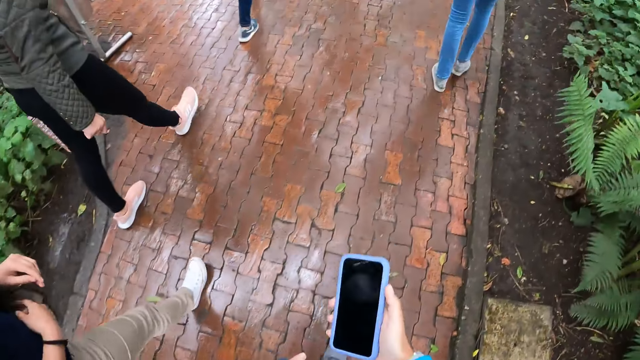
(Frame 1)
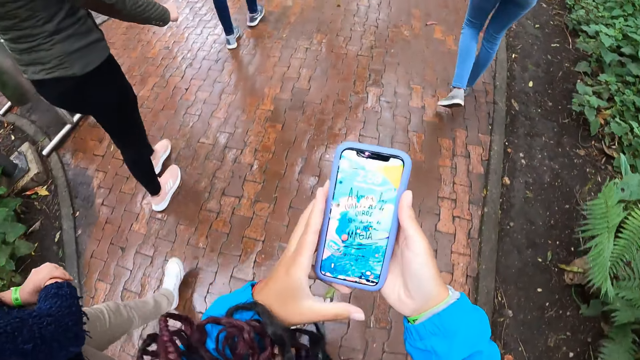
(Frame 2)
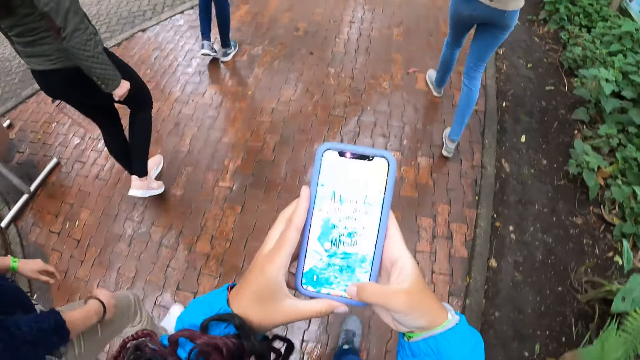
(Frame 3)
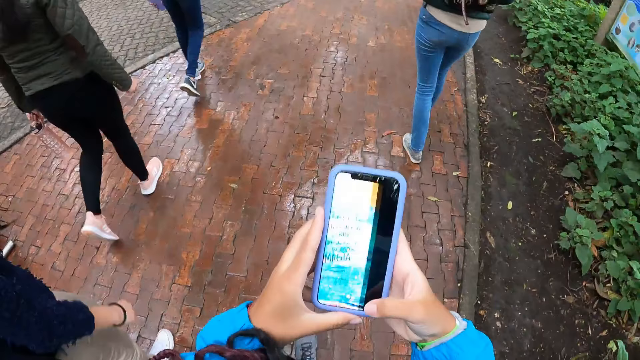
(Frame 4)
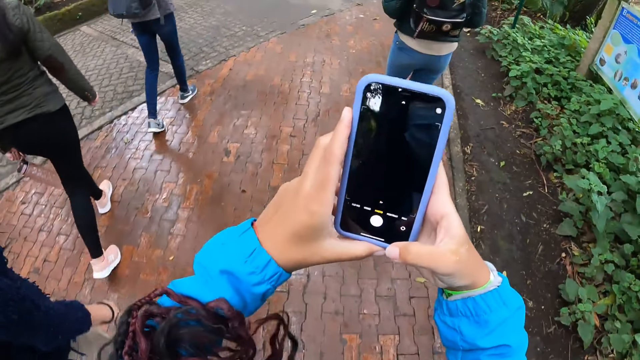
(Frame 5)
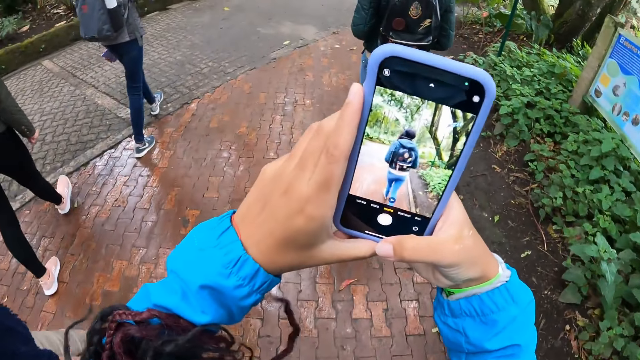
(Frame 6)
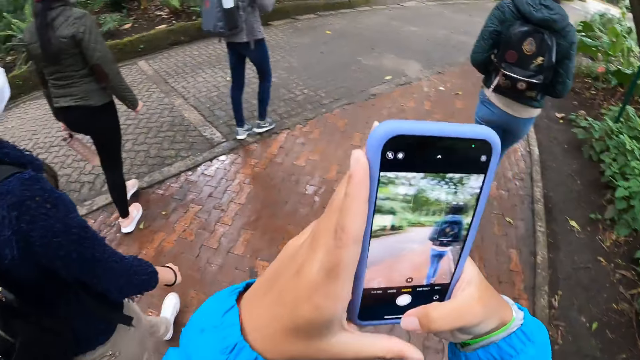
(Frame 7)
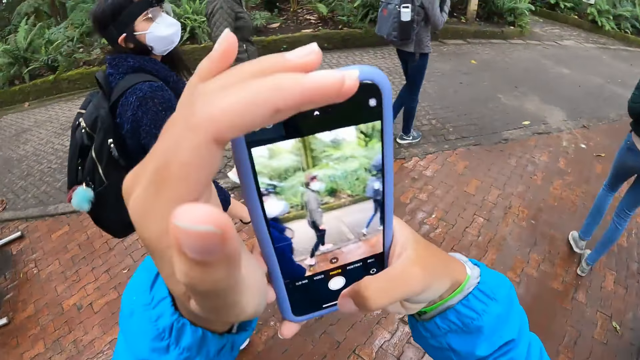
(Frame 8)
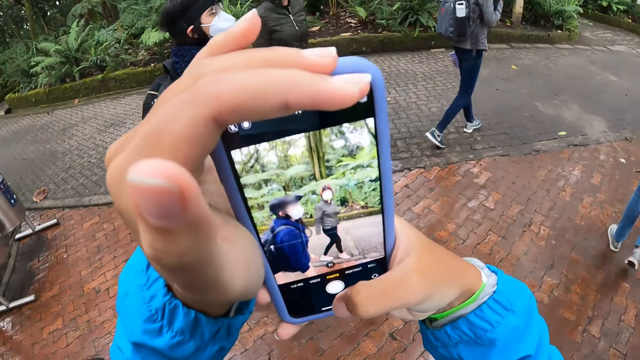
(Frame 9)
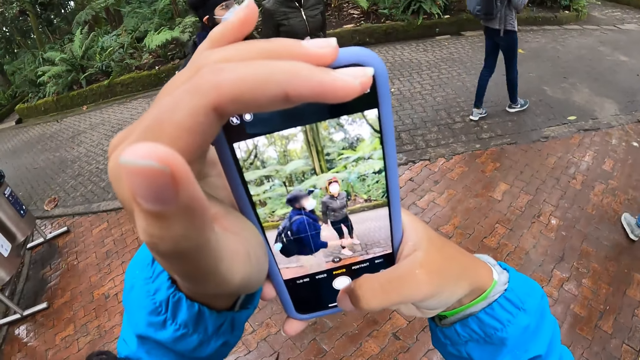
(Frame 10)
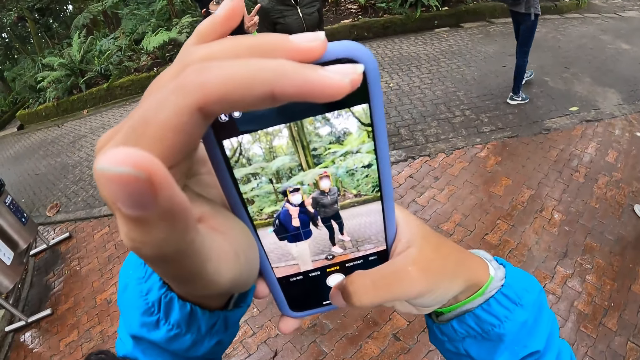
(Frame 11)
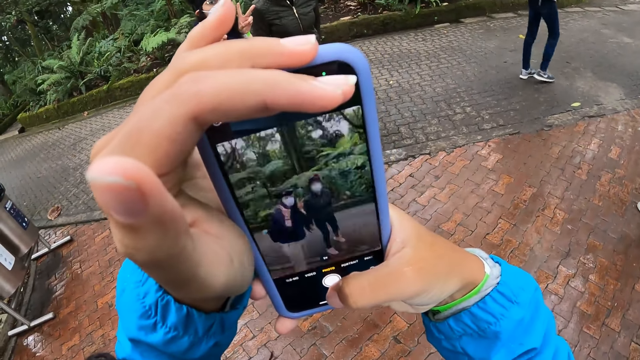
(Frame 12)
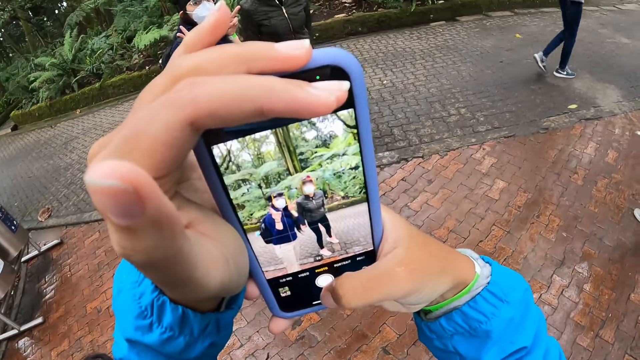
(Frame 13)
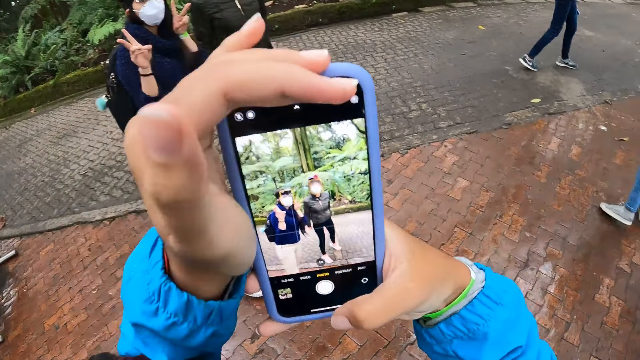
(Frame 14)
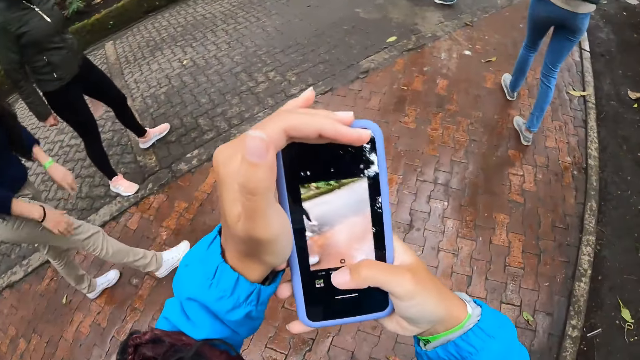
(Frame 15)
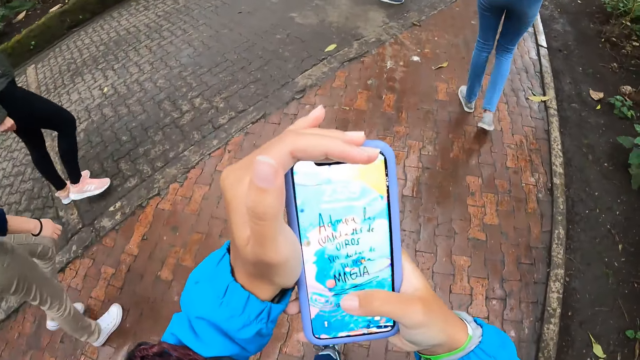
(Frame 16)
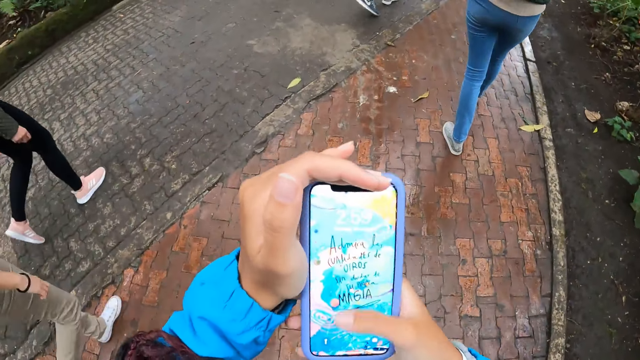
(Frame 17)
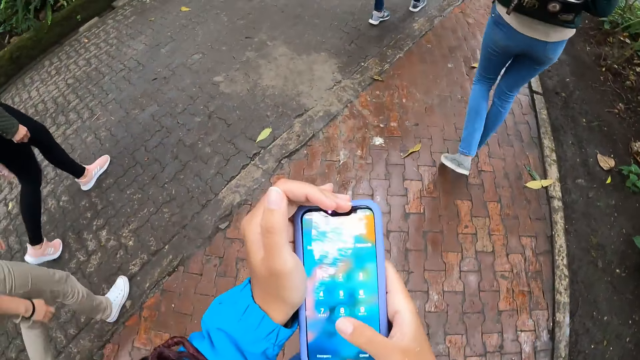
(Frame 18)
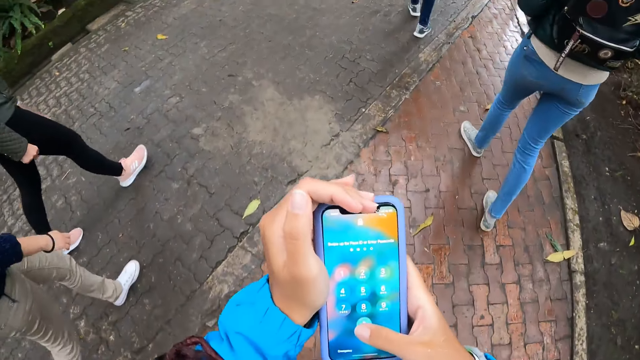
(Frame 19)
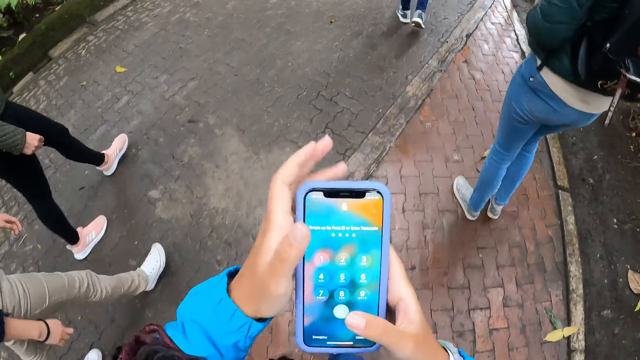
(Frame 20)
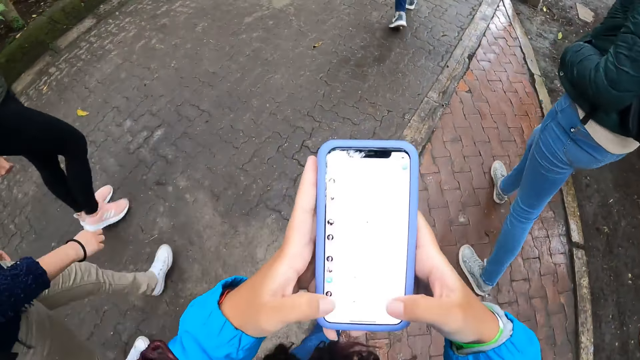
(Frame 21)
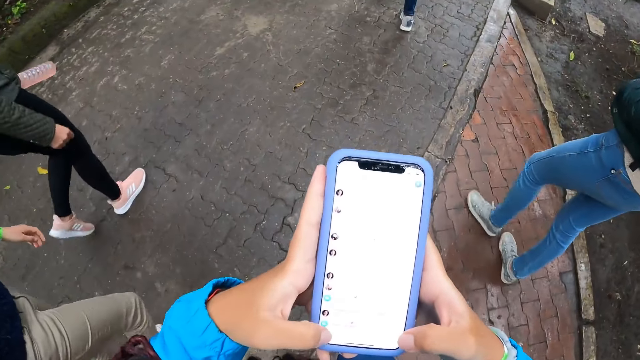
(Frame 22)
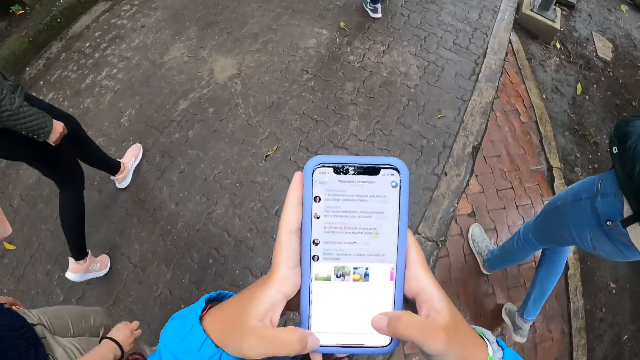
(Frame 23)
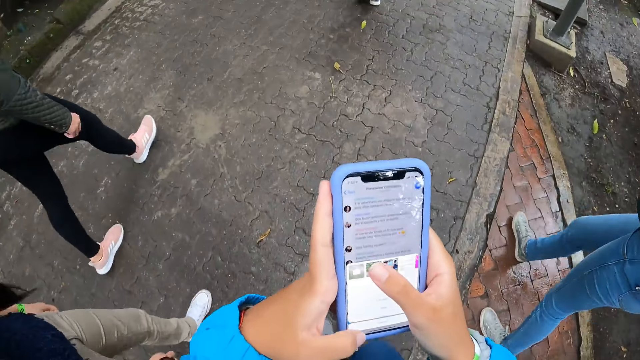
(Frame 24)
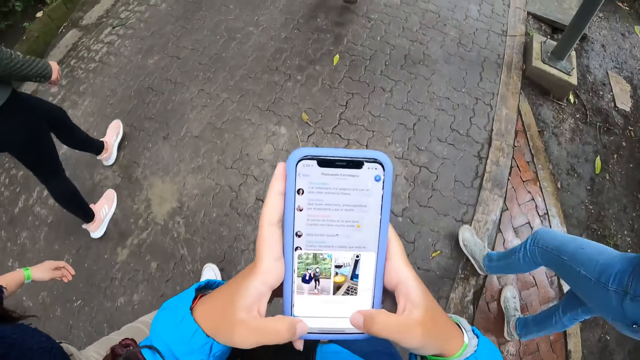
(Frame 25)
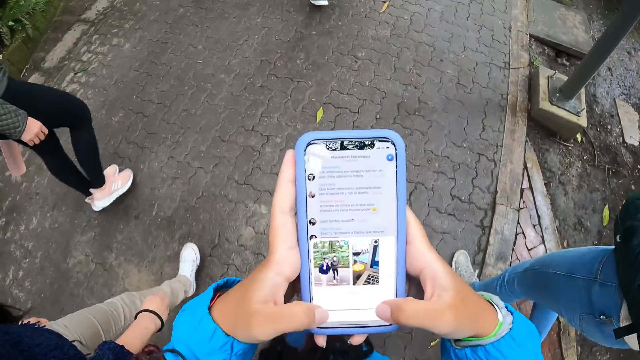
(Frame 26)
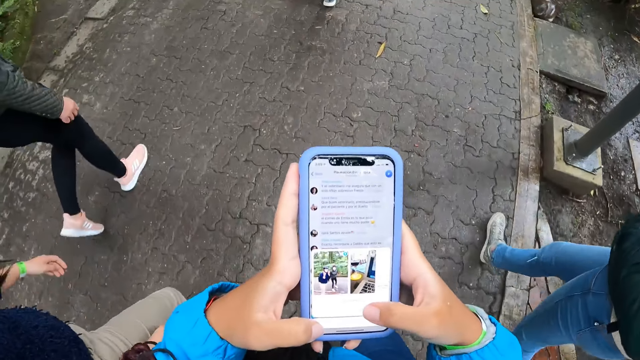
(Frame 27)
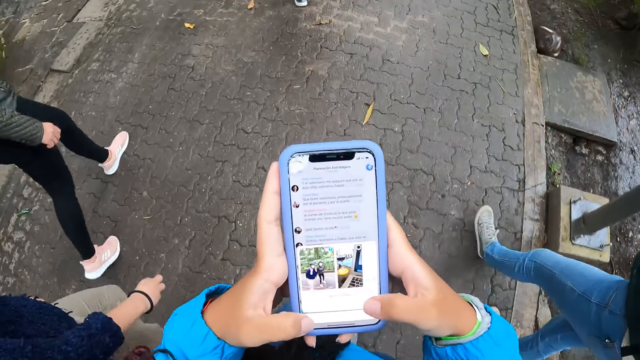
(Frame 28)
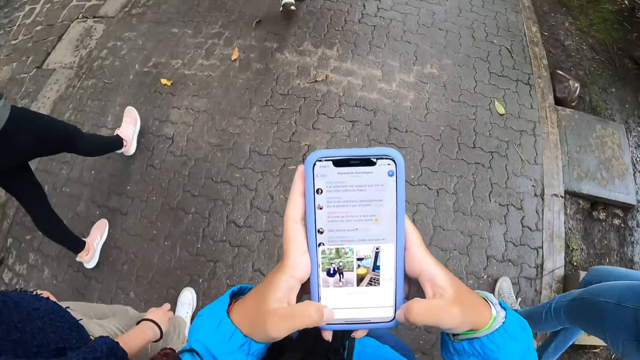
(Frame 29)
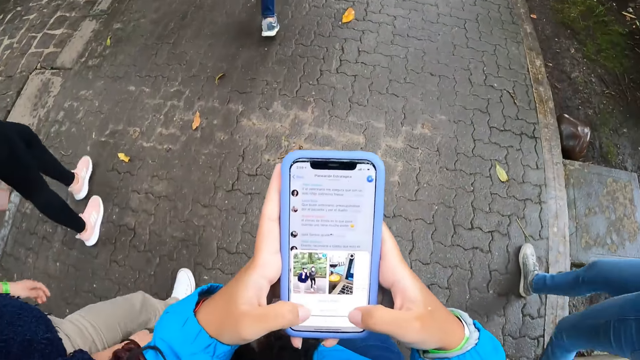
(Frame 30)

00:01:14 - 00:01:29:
The camera wearer holds a phone with both hands. He operates the phone with his right hand. He takes a picture of the woman and another woman with the phone. He operates the phone with his right hand. He unlocks the phone. He operates the phone with both his hands. He navigates through the phone.

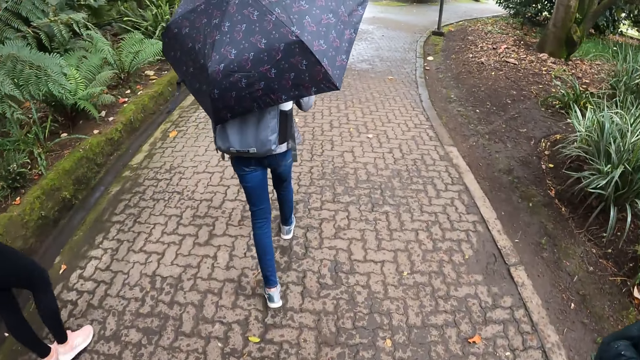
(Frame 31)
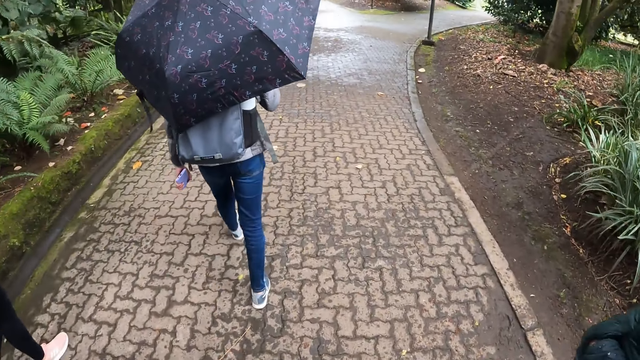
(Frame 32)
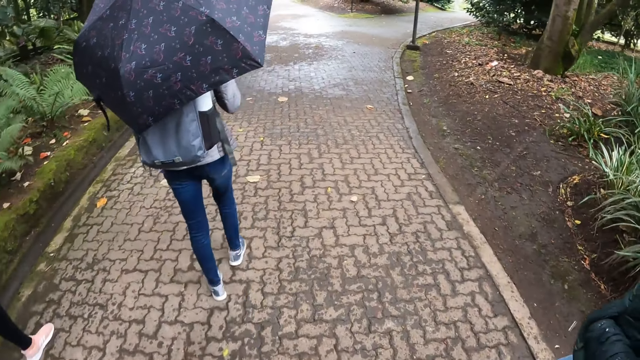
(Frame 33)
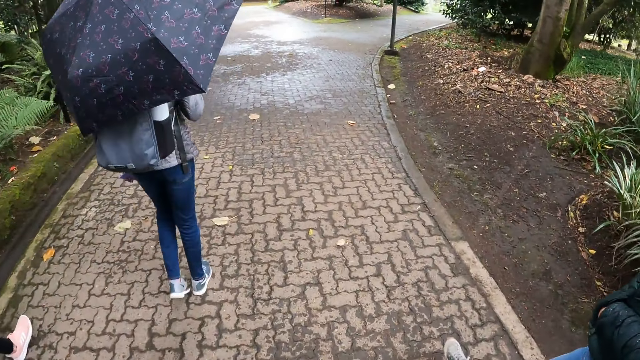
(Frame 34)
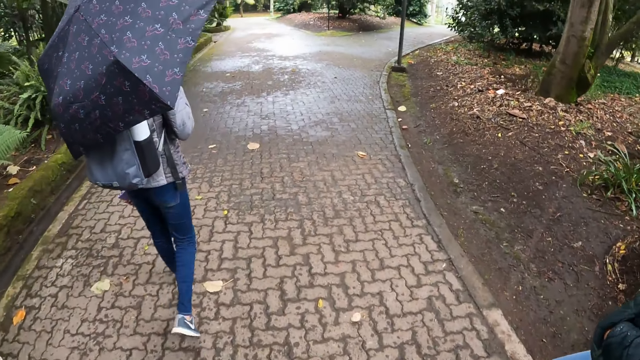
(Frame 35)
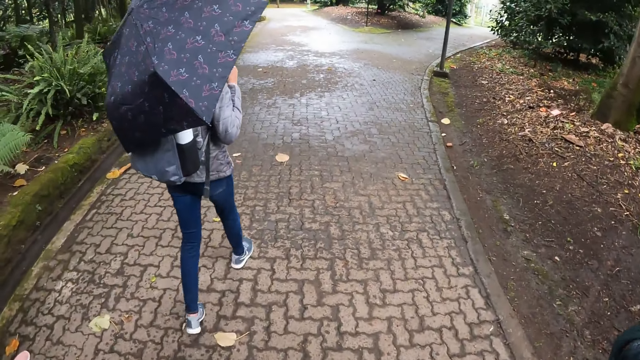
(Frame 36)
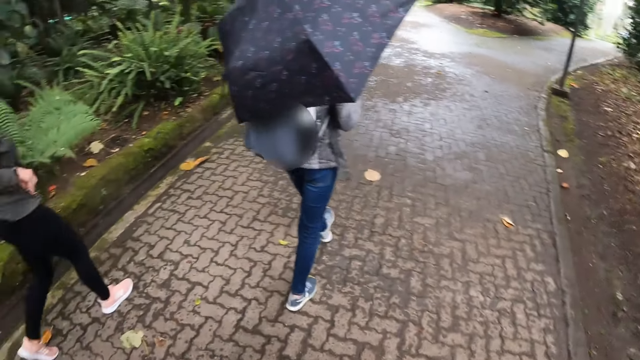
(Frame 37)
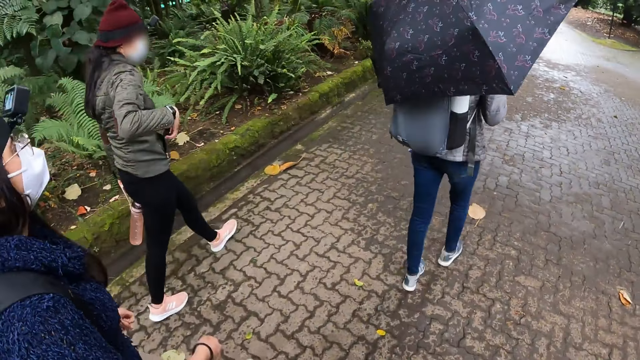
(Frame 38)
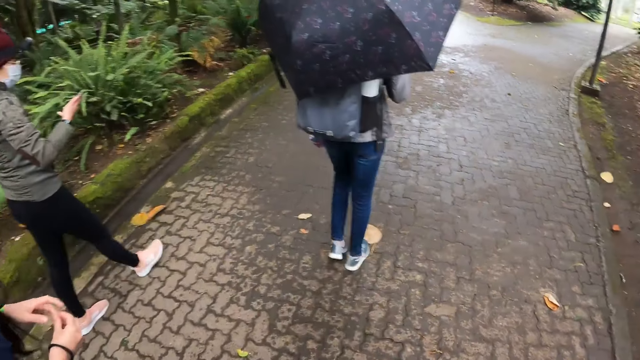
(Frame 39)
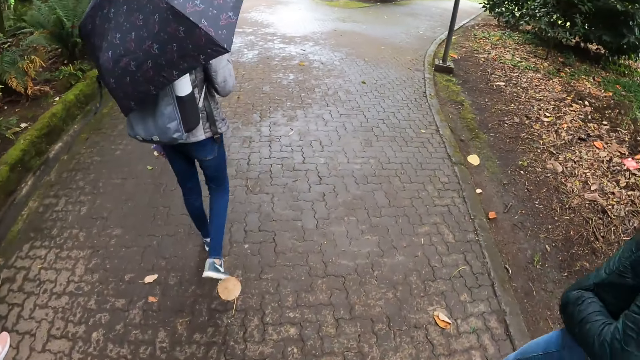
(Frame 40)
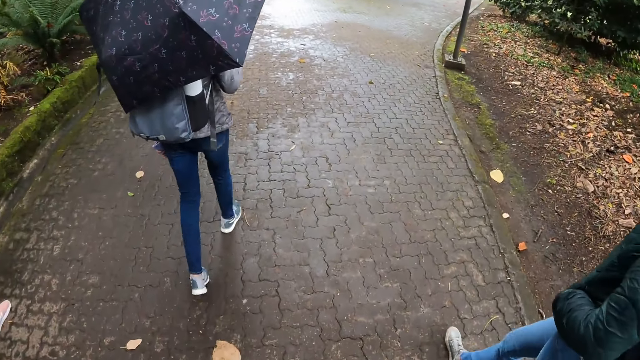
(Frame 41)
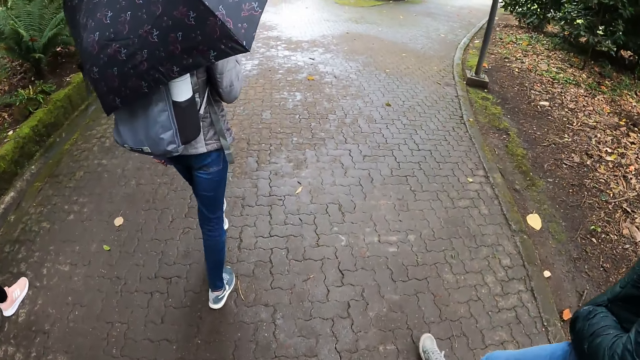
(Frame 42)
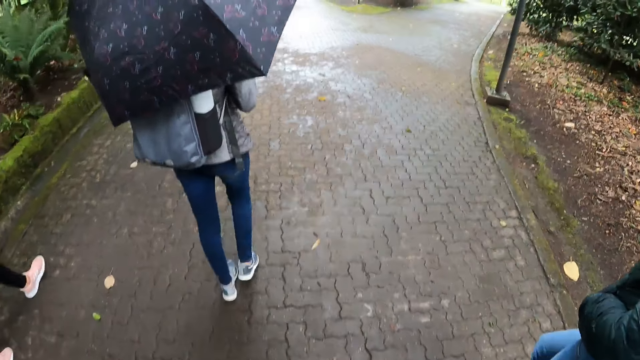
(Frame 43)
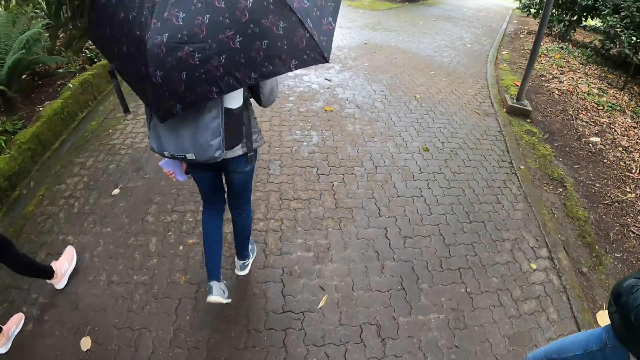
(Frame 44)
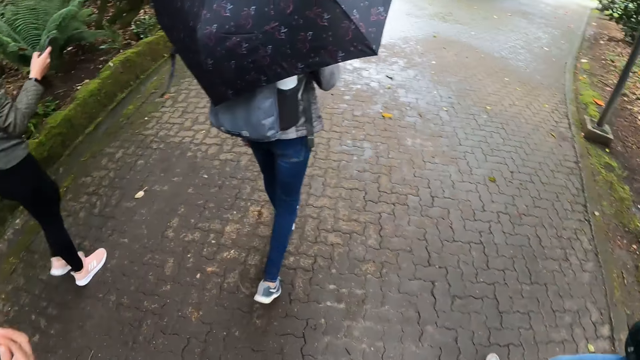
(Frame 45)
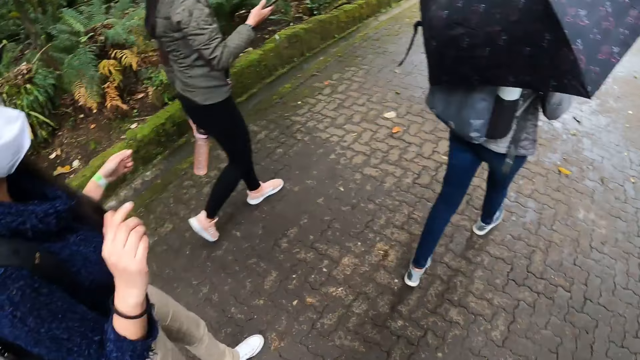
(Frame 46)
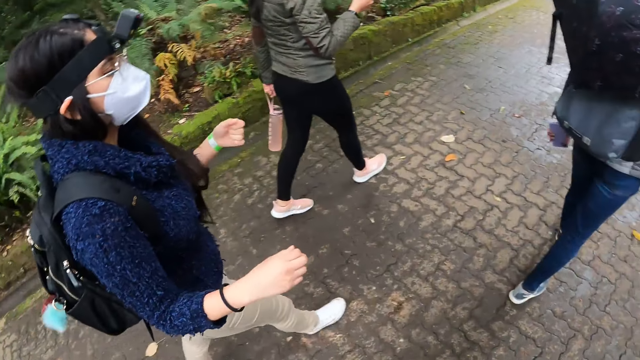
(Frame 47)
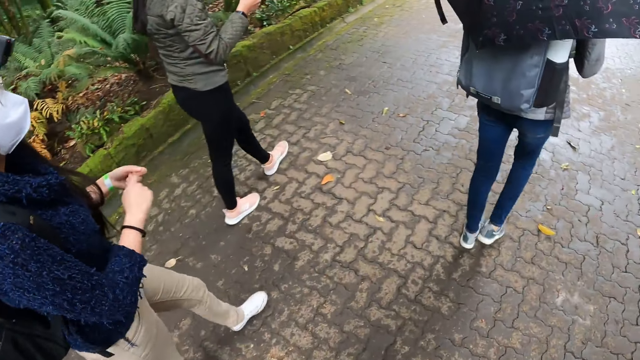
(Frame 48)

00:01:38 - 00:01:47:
The woman brings out a phone from her pocket with her right hand. She operates the phone with her right hand.
